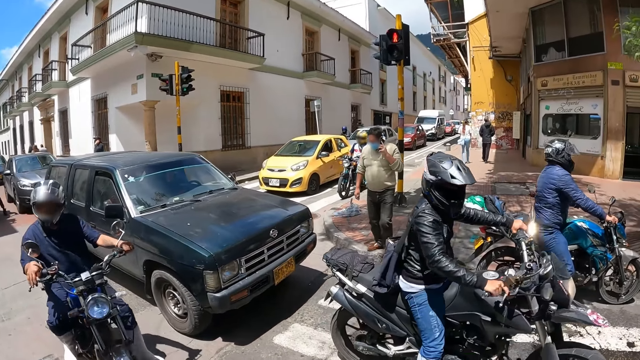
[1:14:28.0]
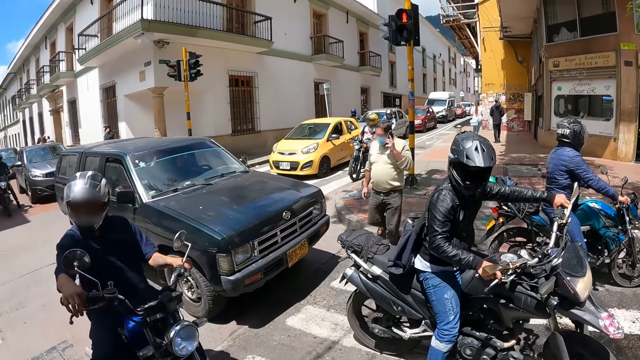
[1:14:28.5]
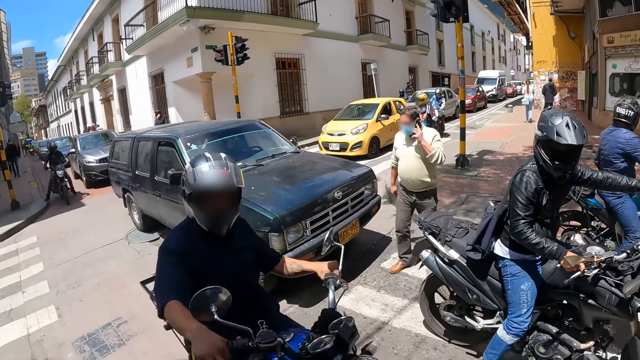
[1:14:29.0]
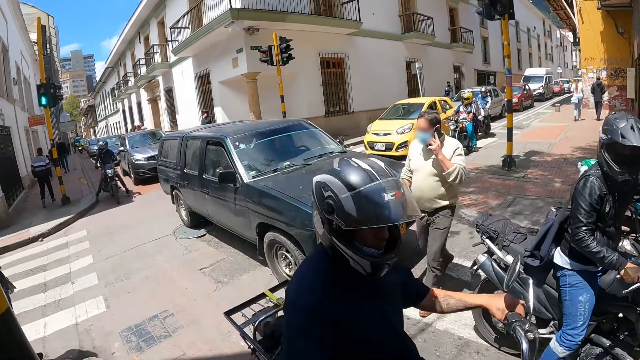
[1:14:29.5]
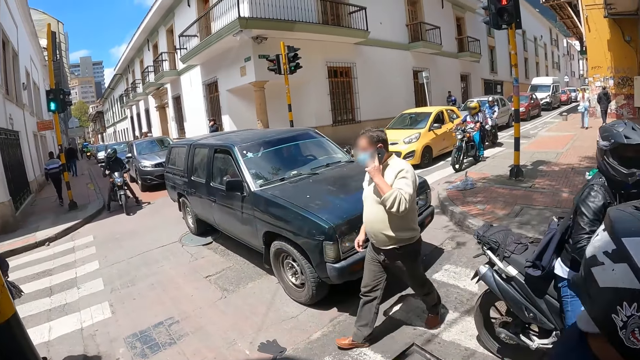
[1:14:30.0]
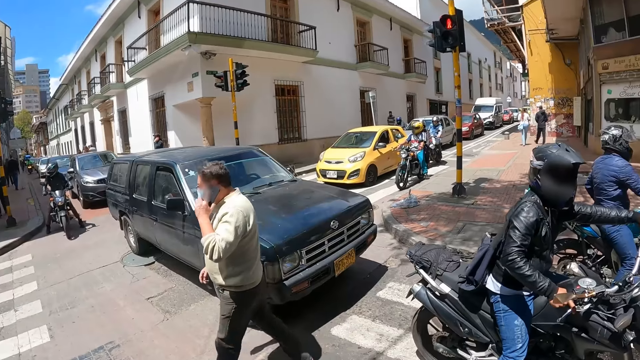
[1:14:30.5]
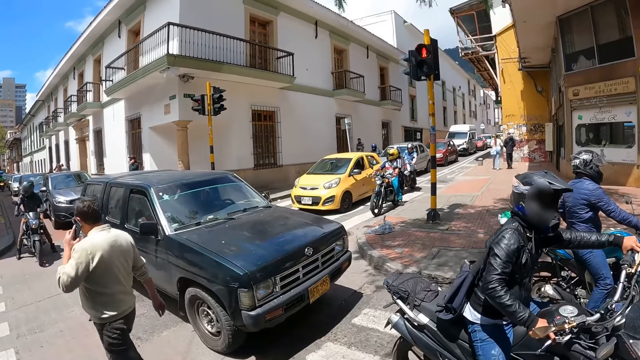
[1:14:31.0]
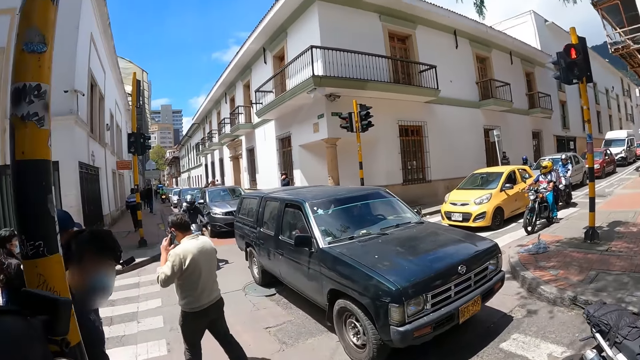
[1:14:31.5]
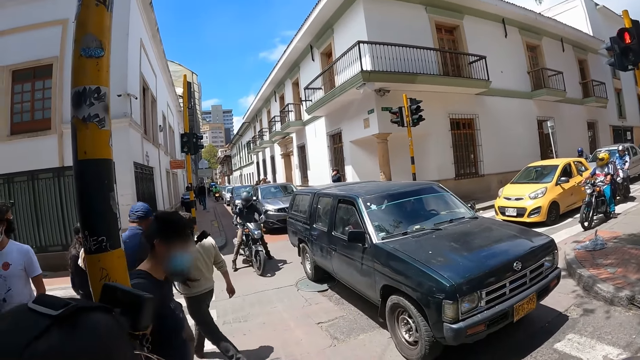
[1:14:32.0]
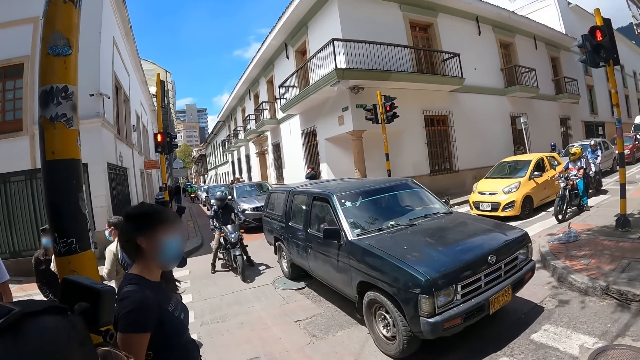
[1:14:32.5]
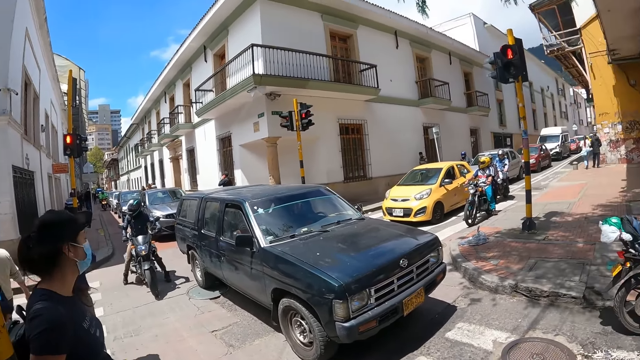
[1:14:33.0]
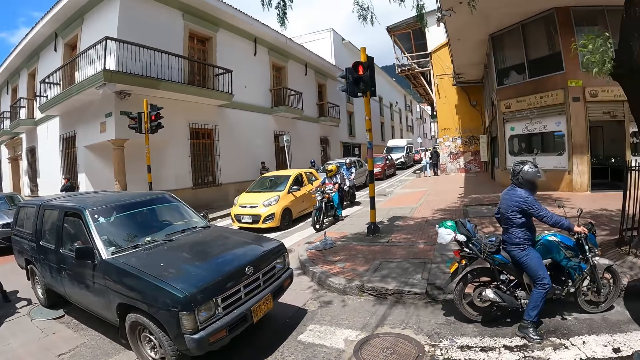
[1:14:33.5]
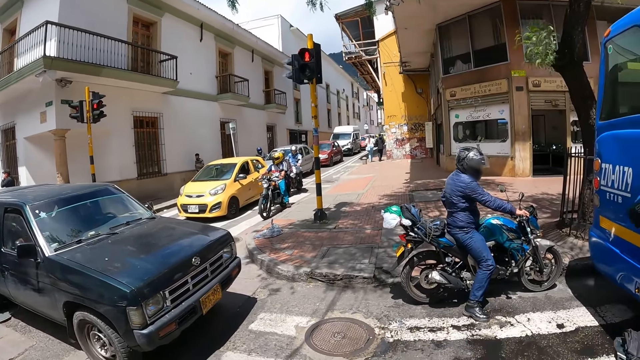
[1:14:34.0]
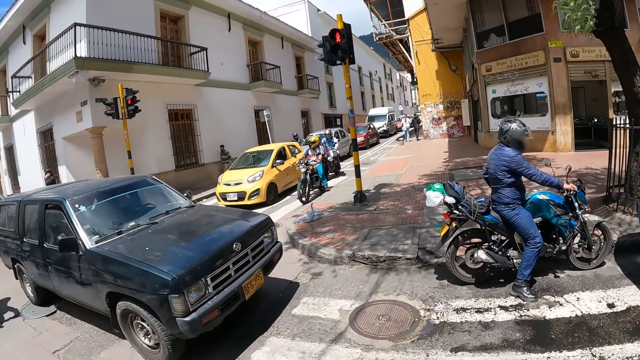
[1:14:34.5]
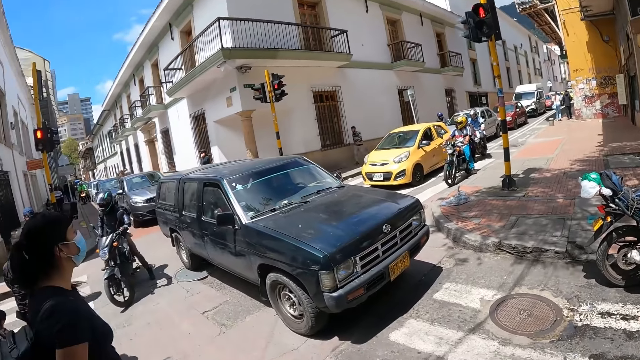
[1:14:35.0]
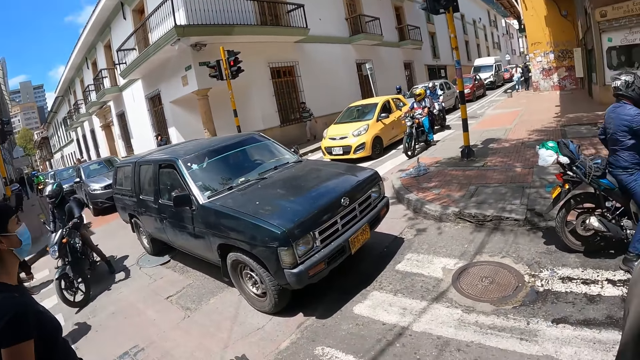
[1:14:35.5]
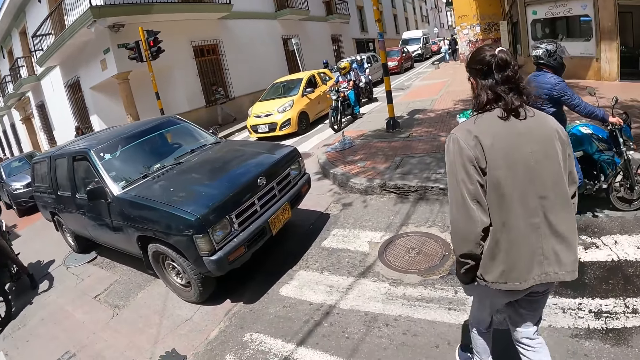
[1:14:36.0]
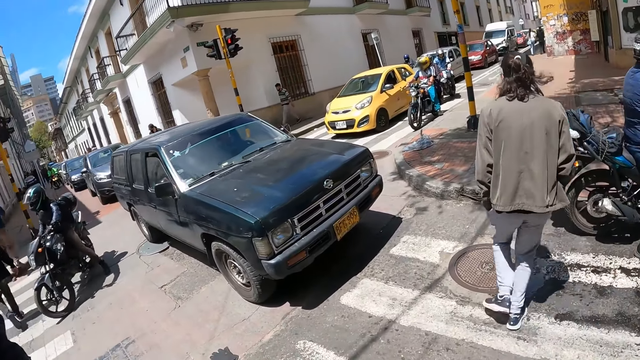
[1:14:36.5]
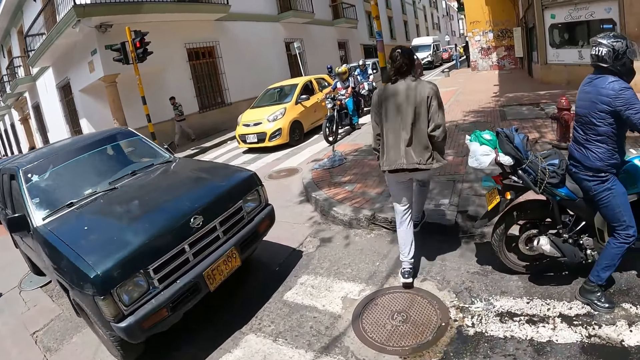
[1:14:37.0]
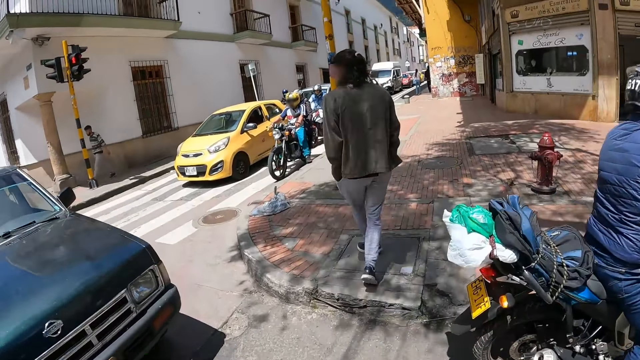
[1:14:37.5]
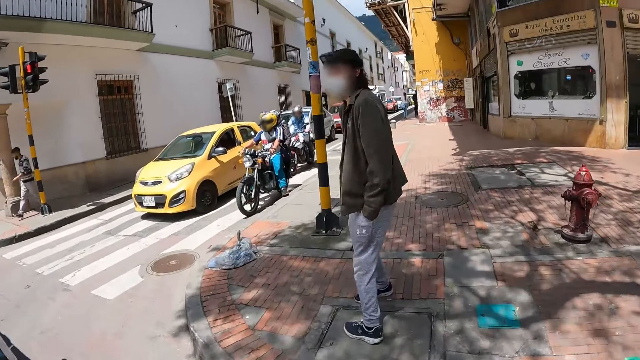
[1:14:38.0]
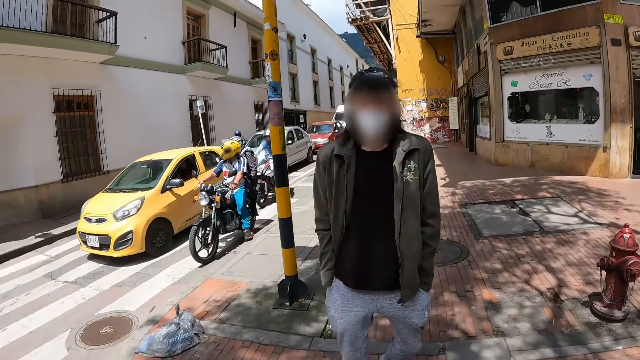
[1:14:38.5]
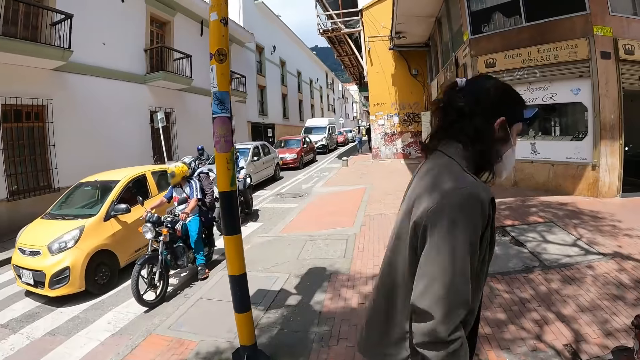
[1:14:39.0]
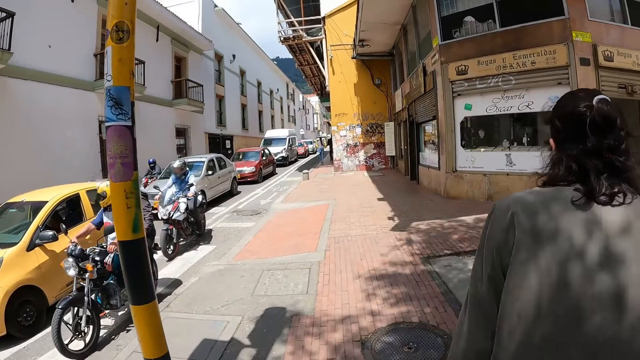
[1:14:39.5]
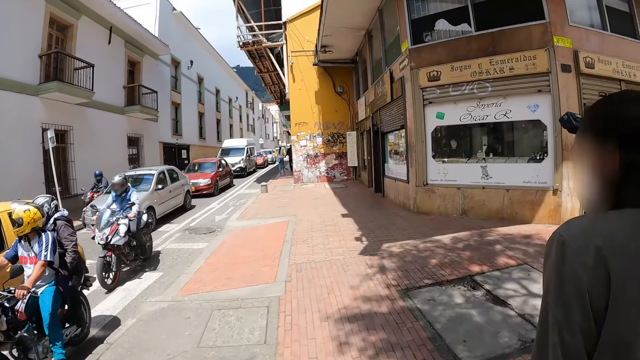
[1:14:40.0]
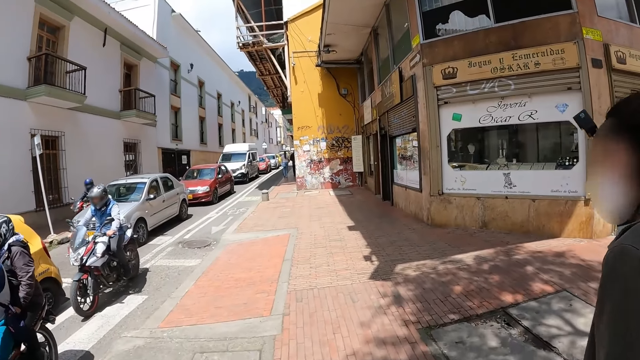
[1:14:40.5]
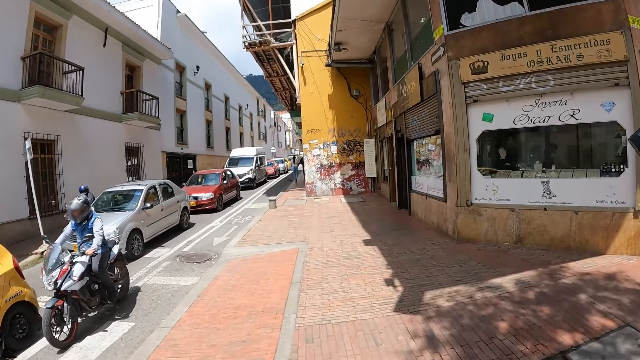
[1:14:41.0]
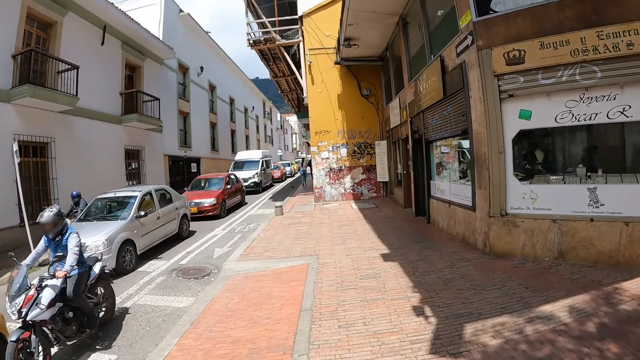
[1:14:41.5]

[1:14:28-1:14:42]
A man runs on the road. The man looks behind. The camera wearer walks across the road. The man walks around.

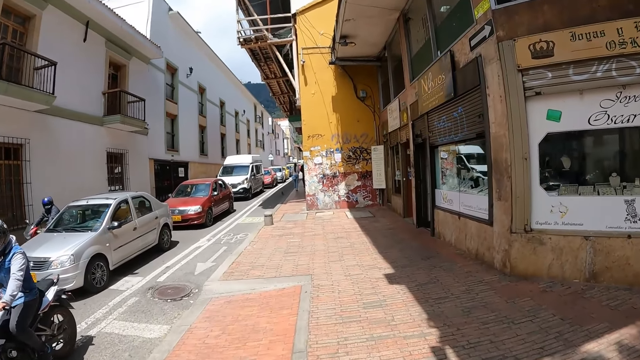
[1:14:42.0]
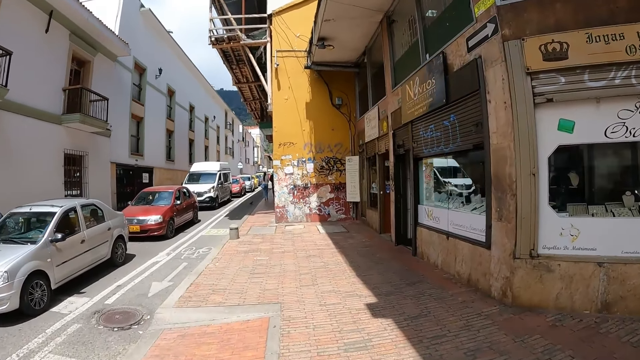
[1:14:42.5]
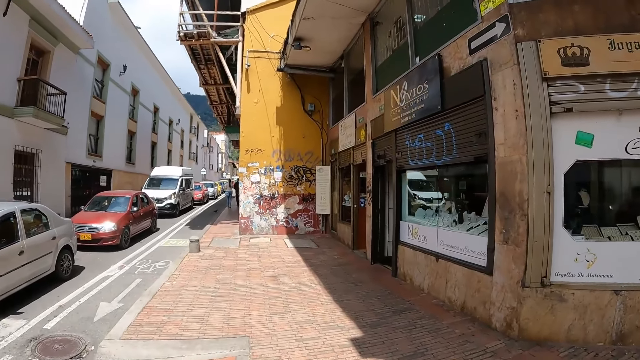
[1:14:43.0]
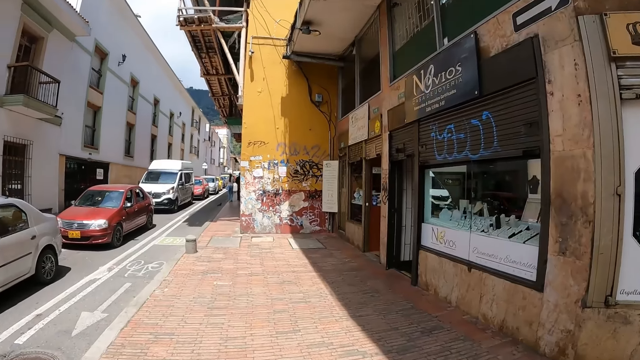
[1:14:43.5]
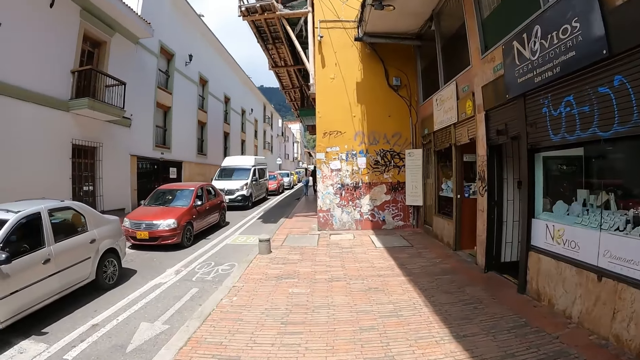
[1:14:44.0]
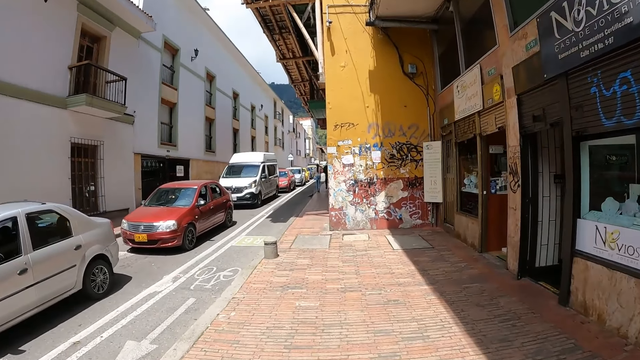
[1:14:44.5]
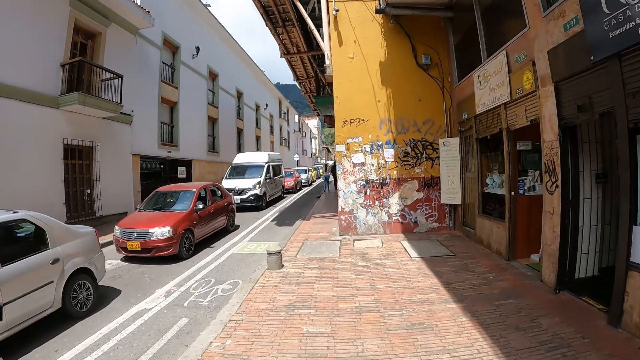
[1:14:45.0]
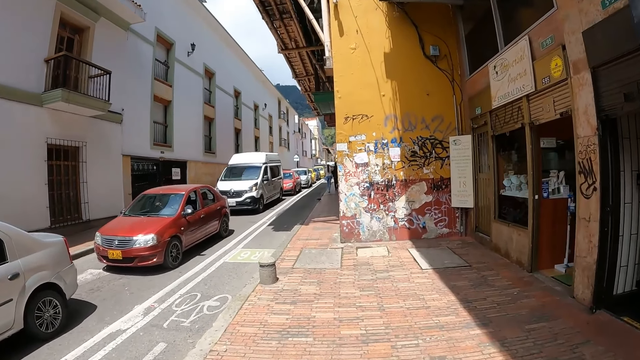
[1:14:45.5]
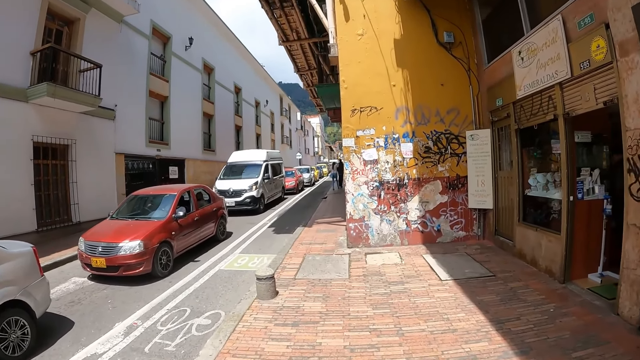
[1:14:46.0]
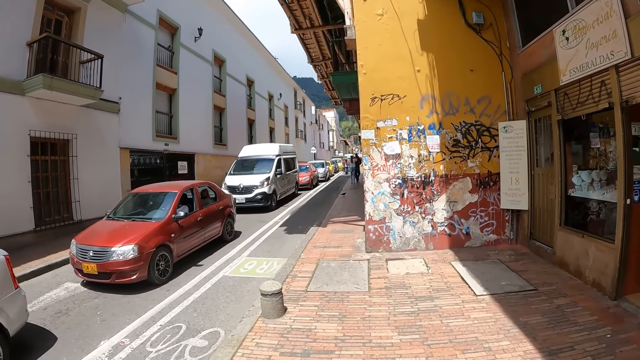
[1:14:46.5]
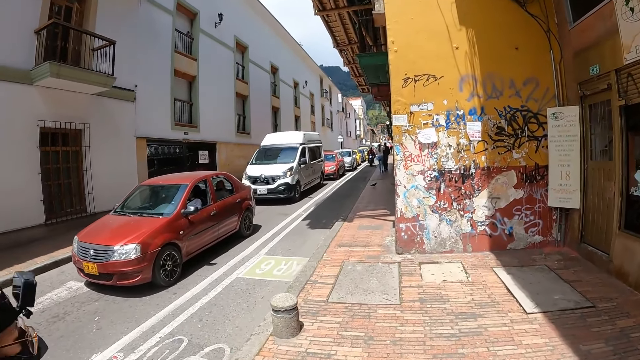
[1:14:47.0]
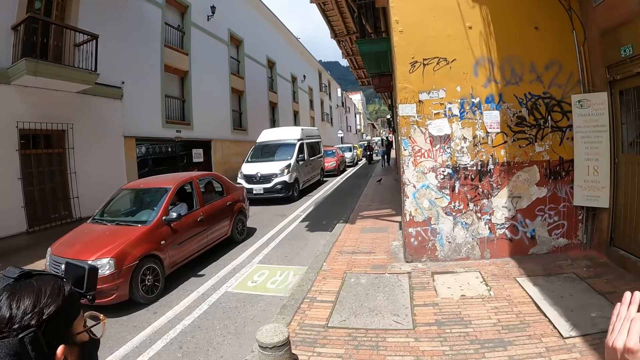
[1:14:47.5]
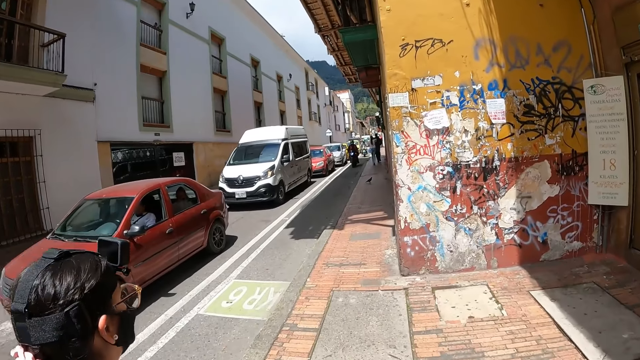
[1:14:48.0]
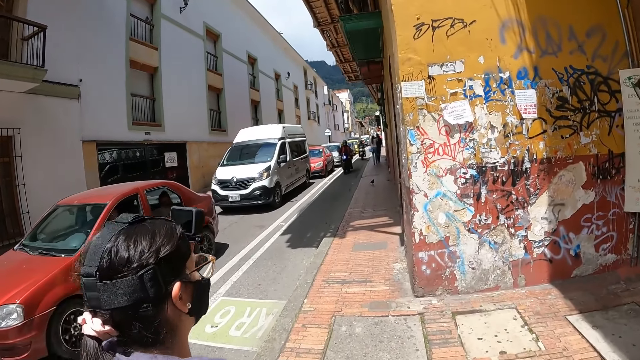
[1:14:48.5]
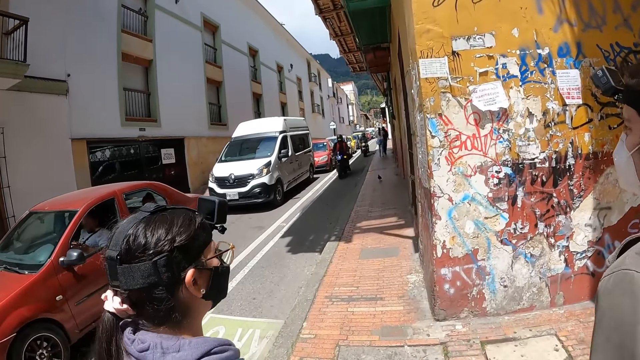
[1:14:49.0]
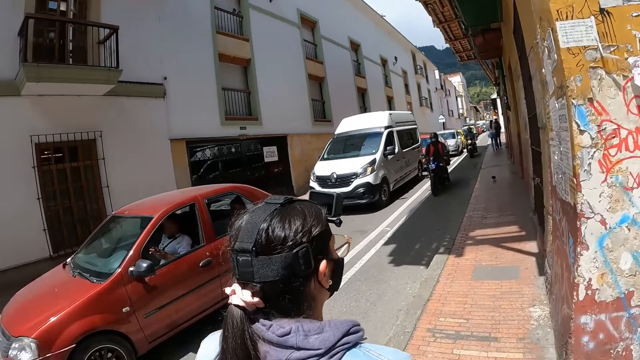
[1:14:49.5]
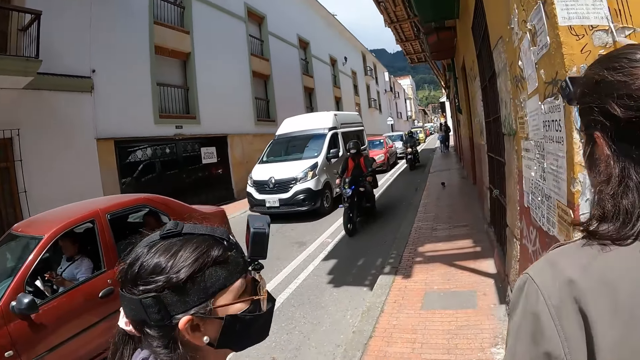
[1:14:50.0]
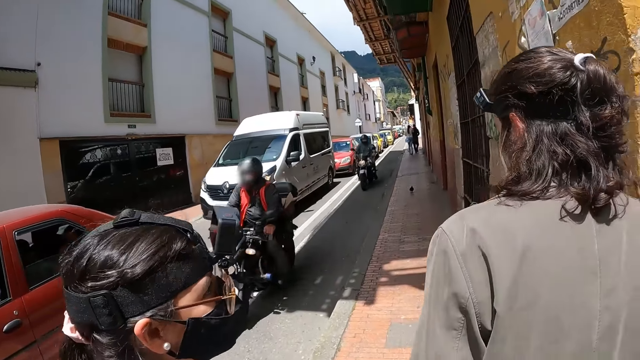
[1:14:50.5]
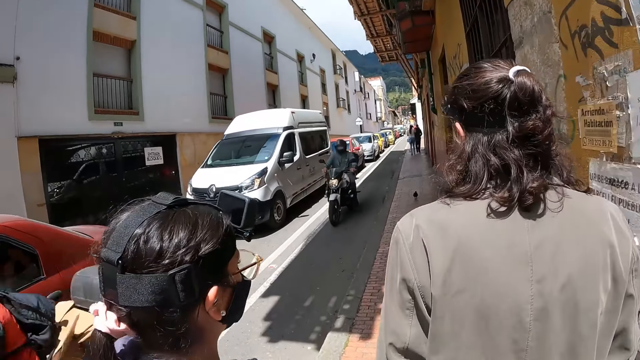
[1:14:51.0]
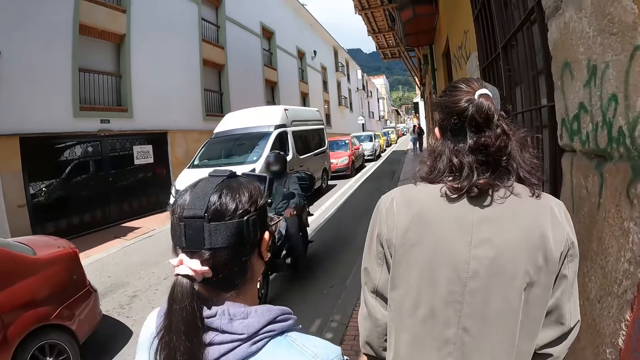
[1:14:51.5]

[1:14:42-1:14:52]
The camera wearer walks around the pavement. A person walks around.
